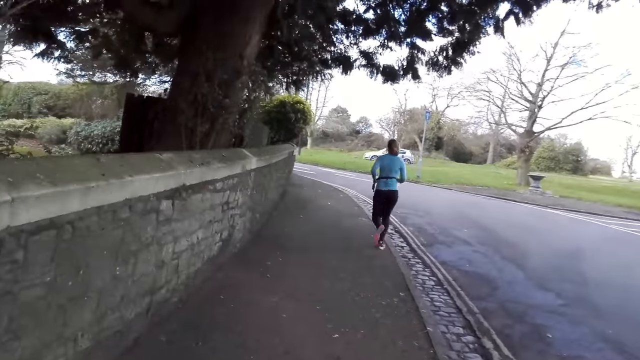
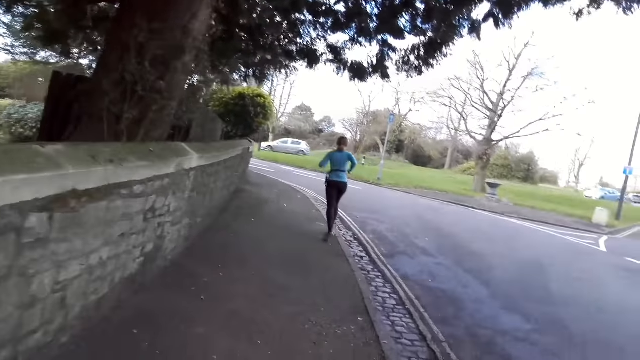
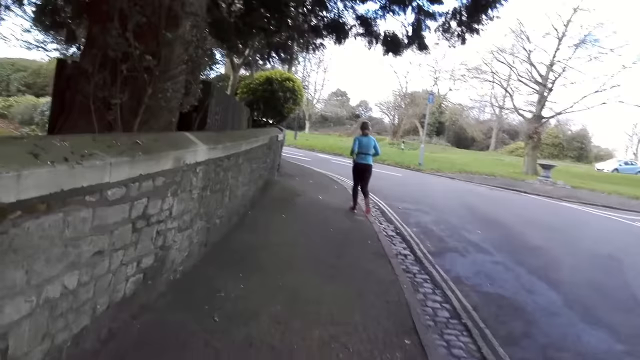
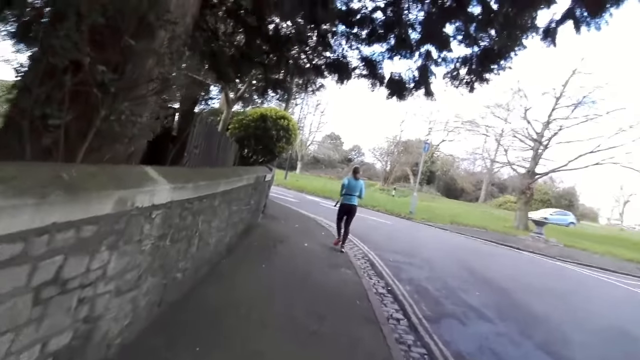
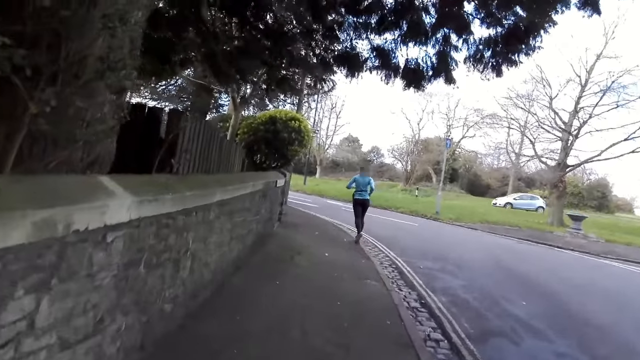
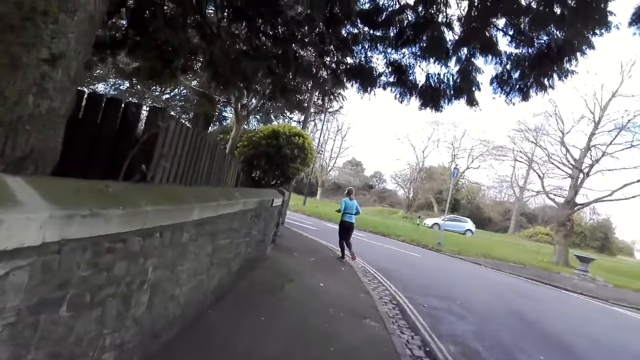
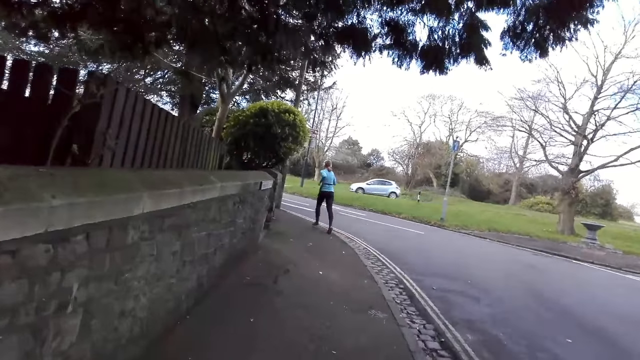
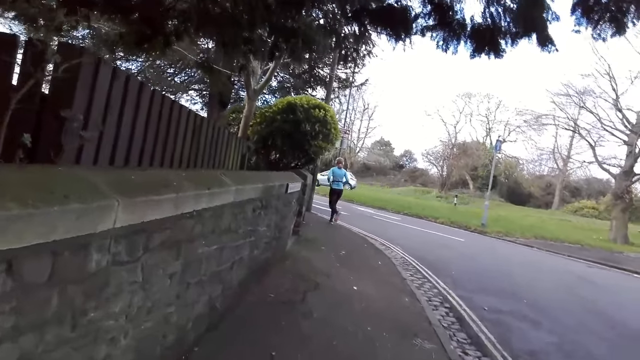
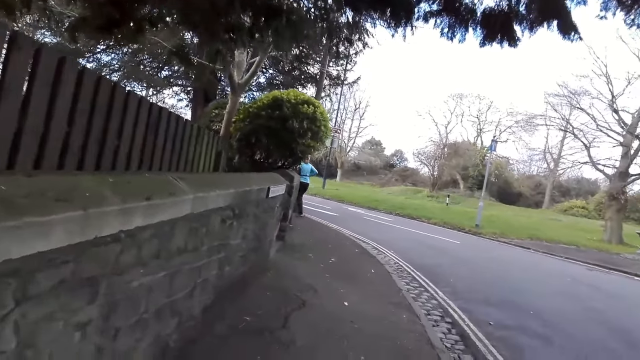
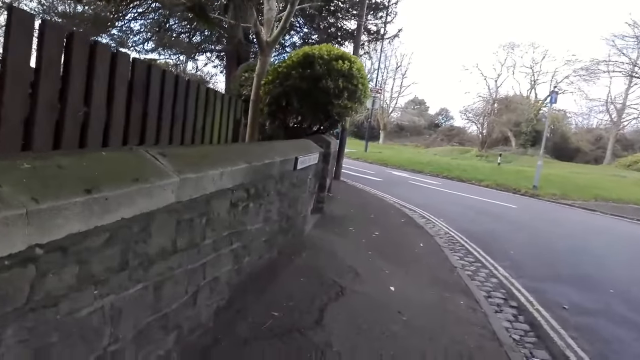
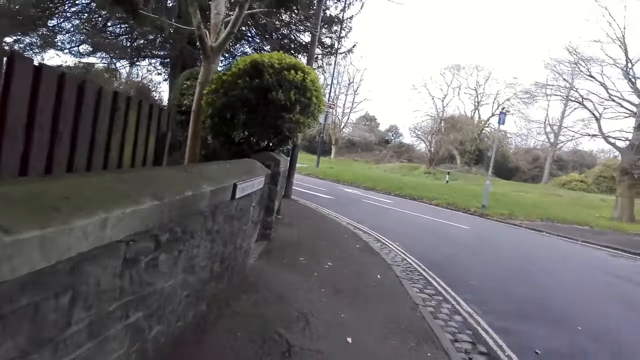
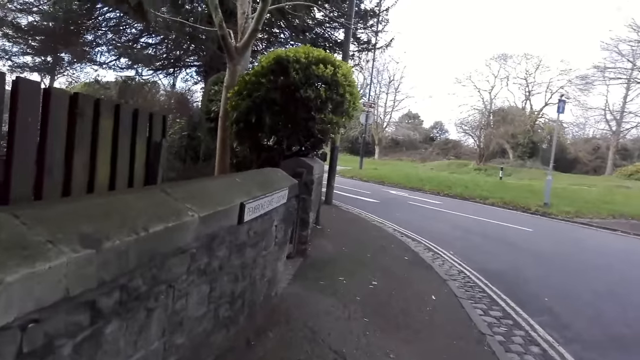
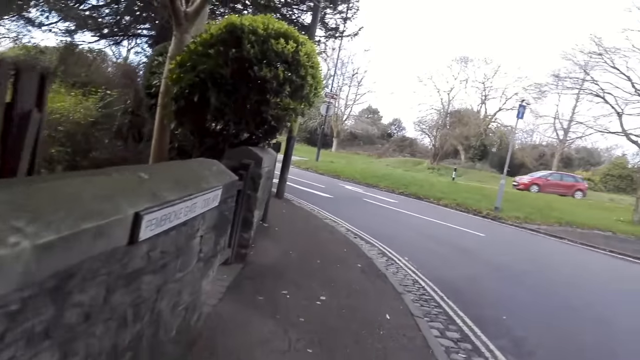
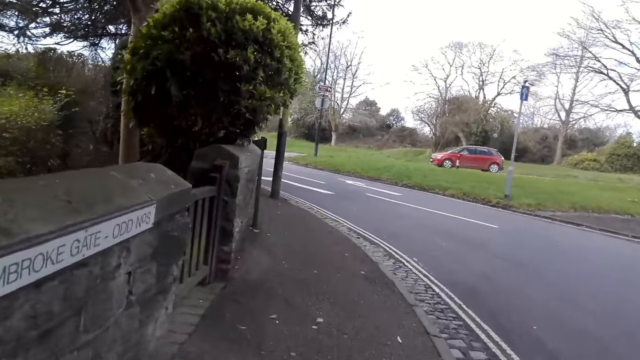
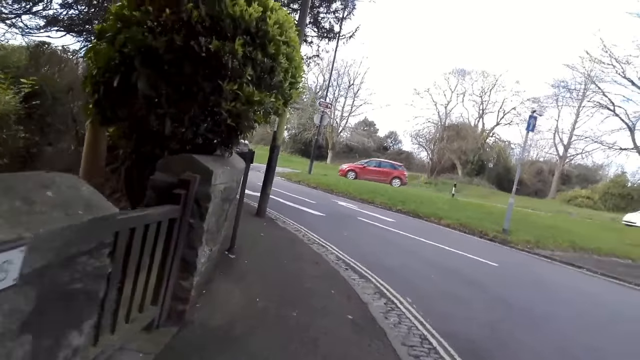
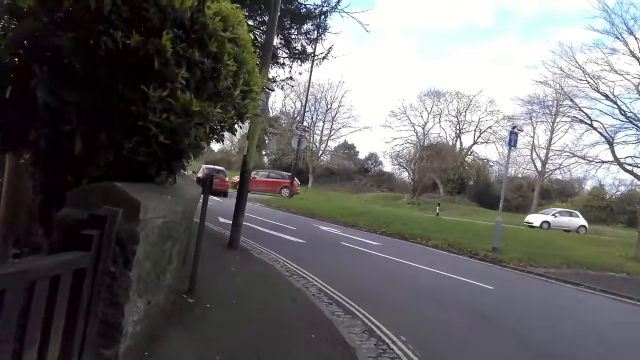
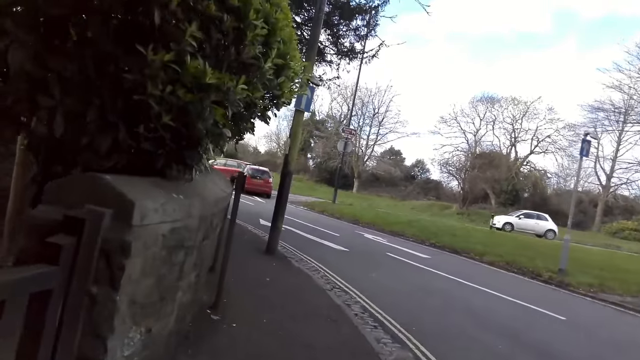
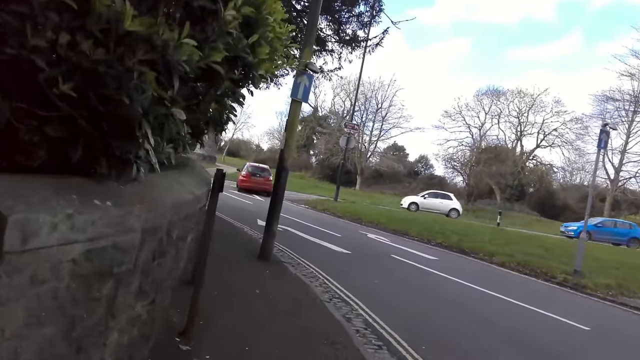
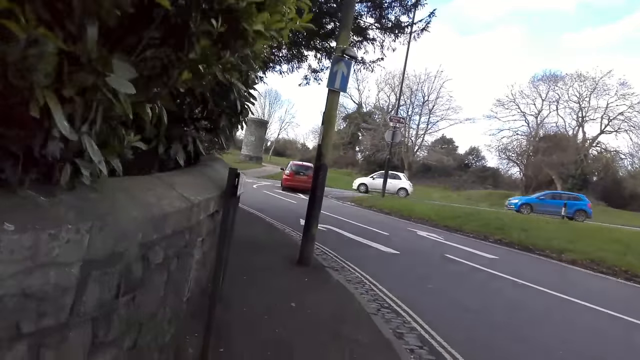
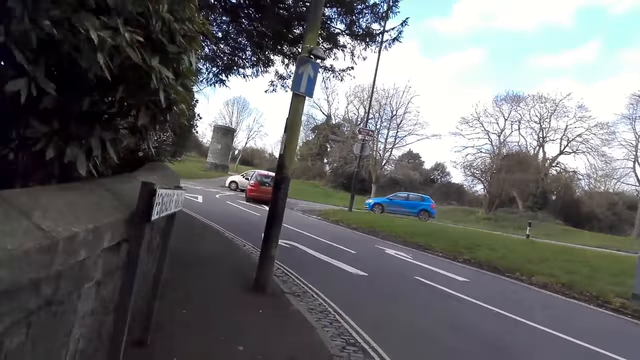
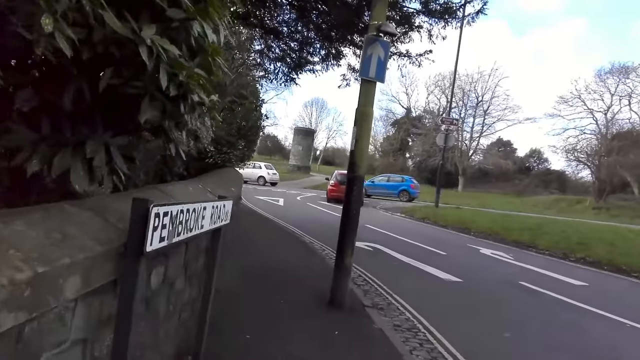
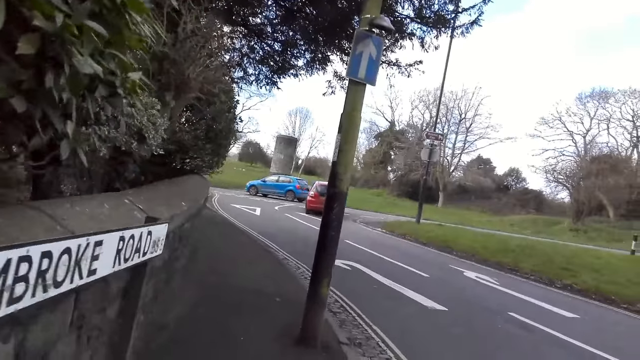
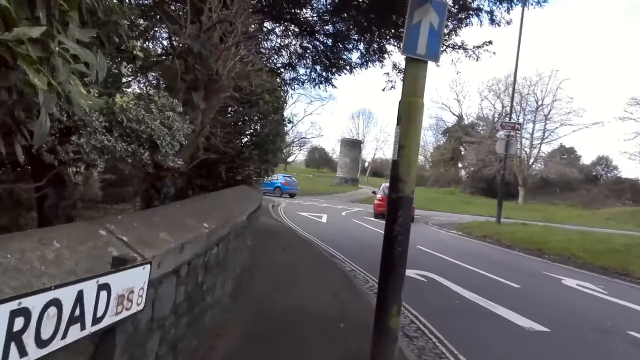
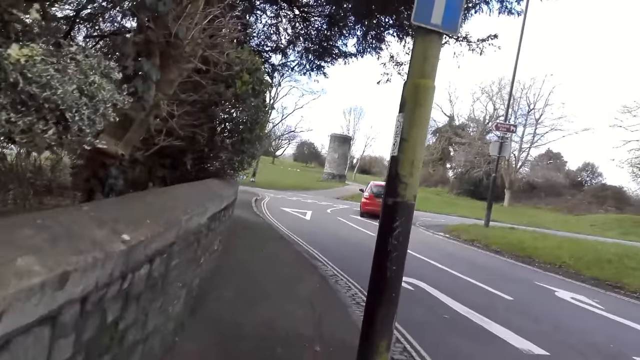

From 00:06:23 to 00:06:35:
The camera wearer turns left at a curve on the road pavement.

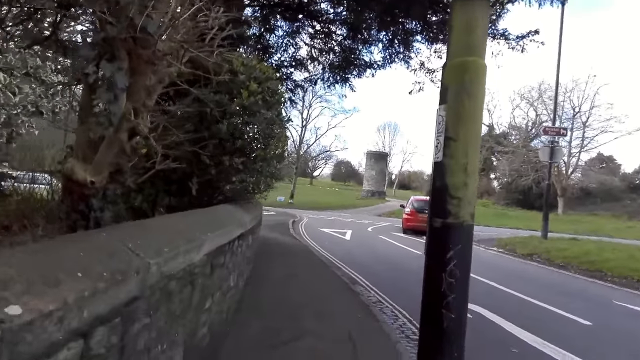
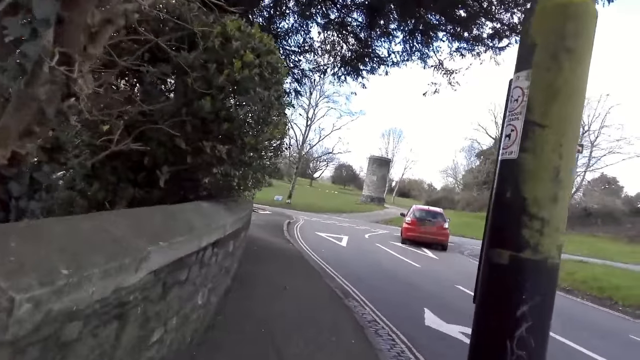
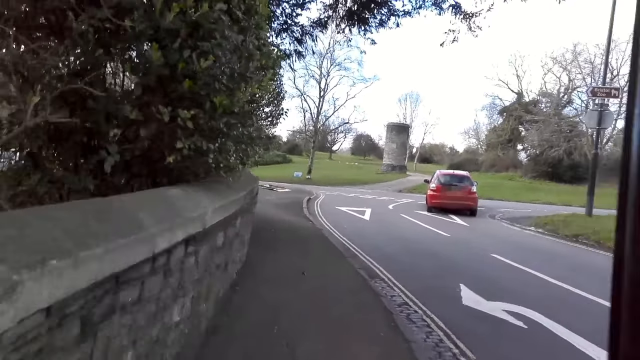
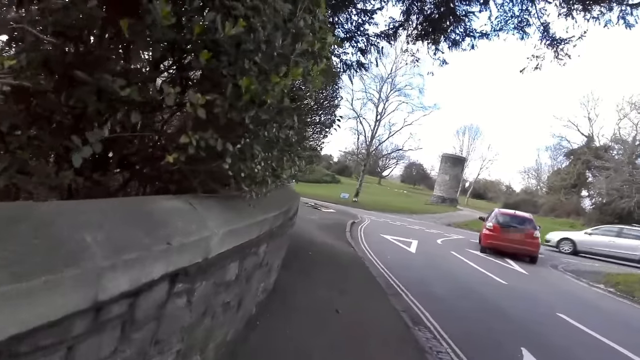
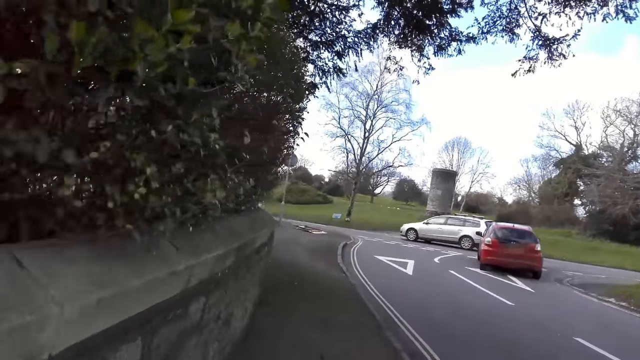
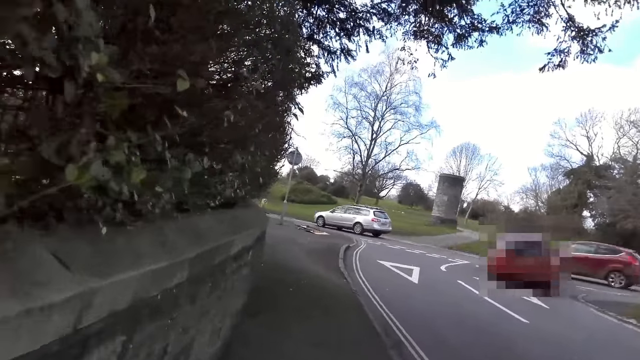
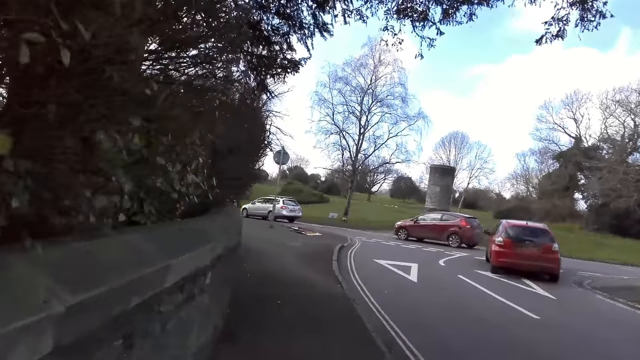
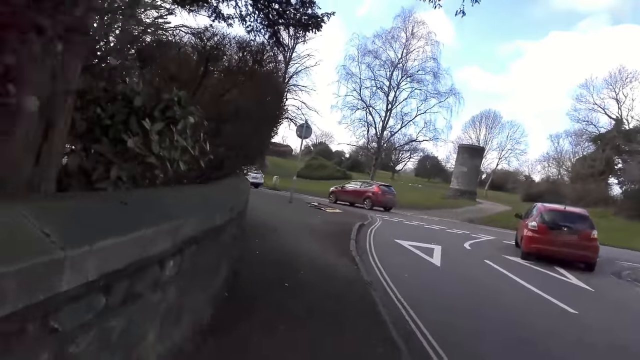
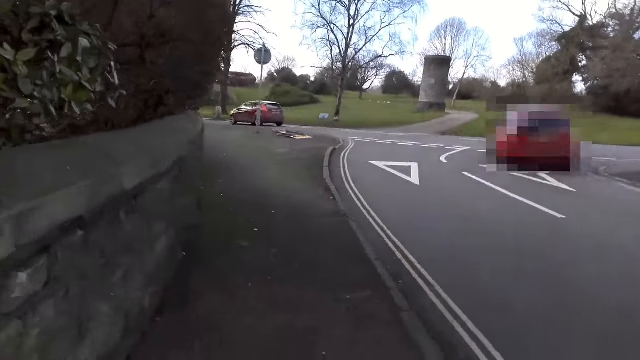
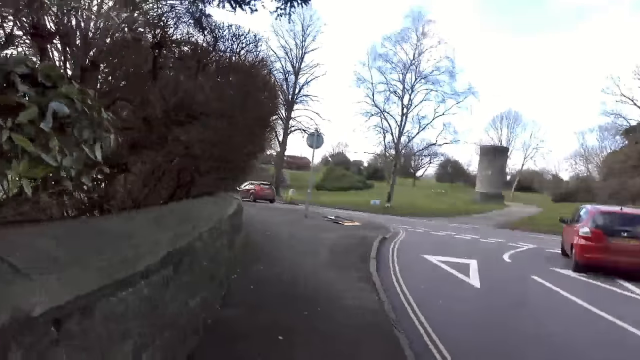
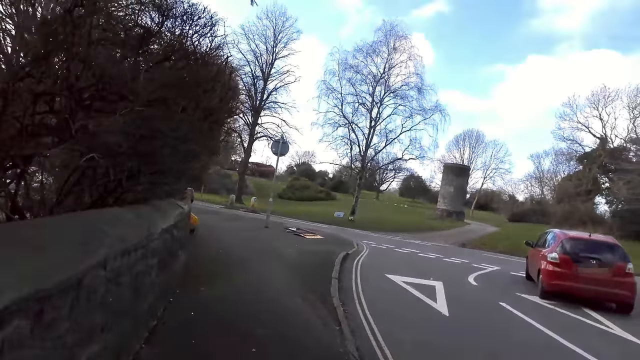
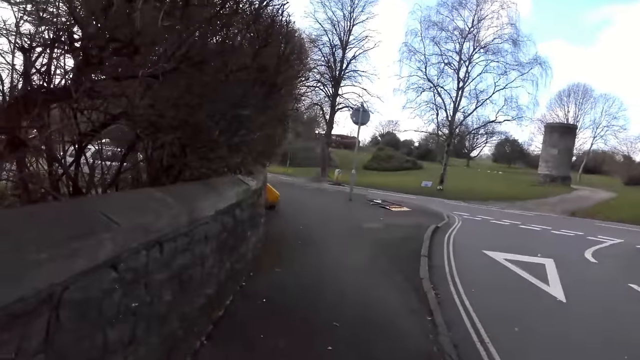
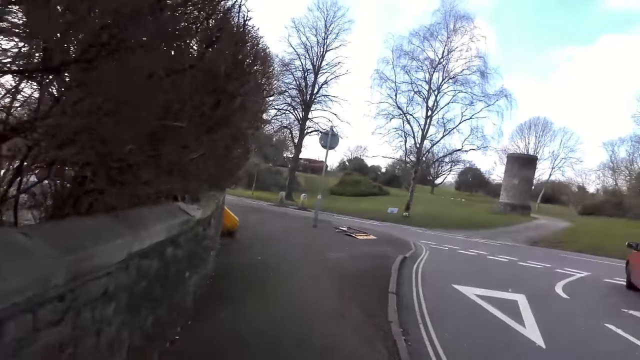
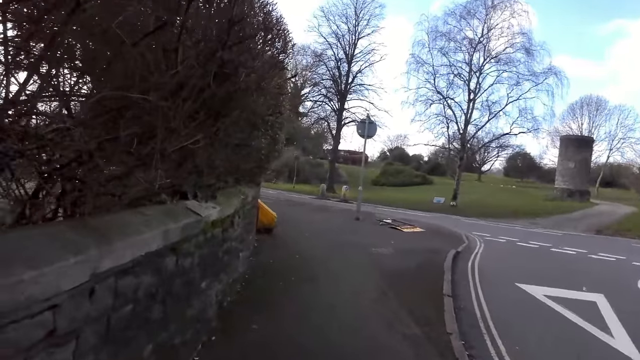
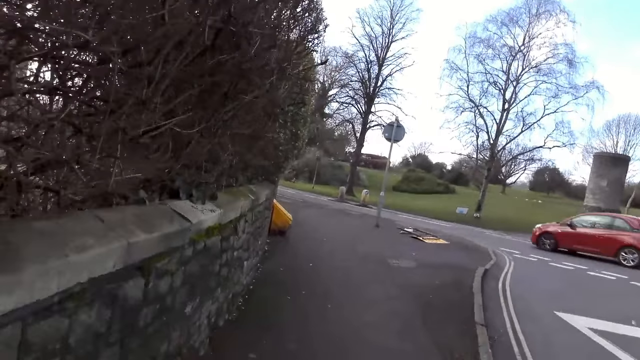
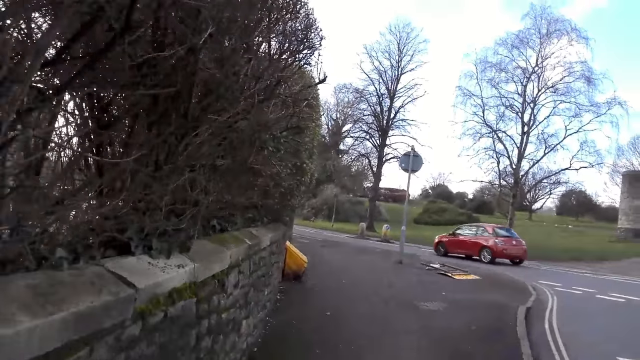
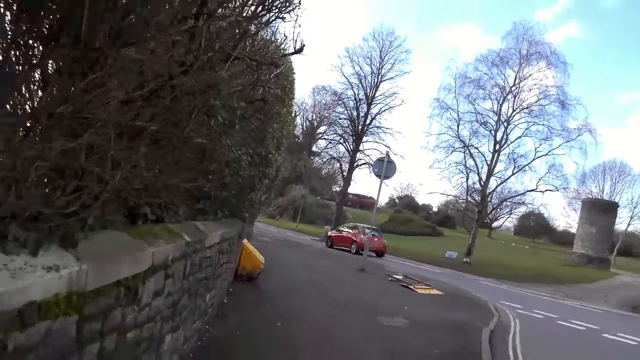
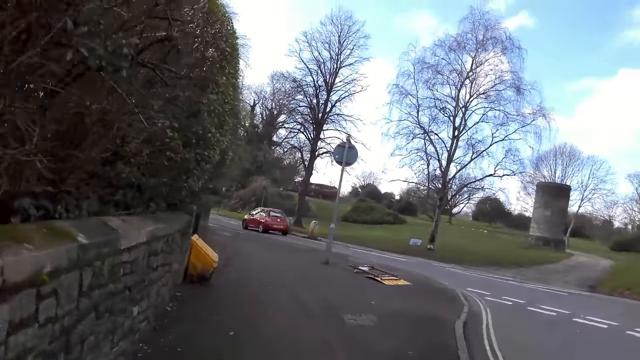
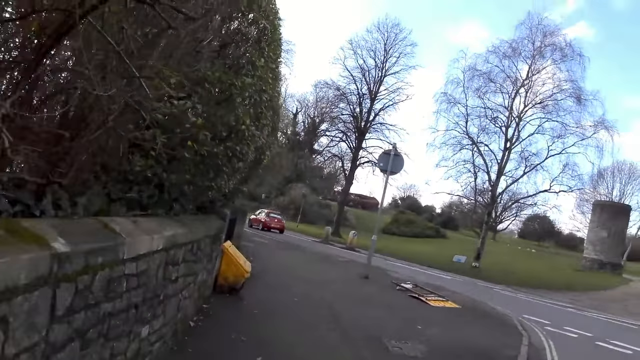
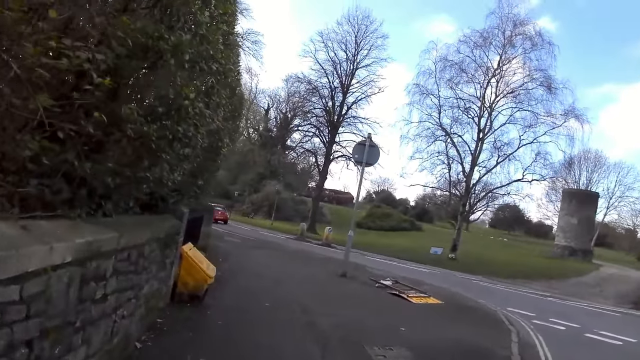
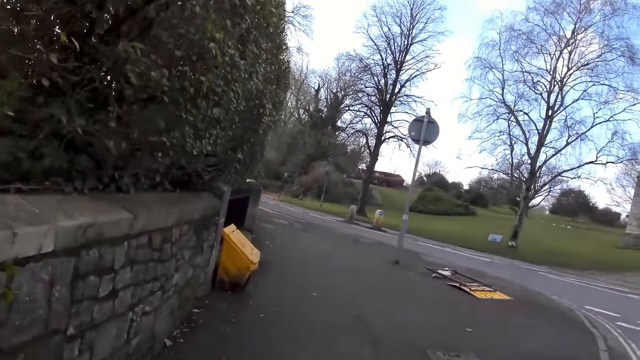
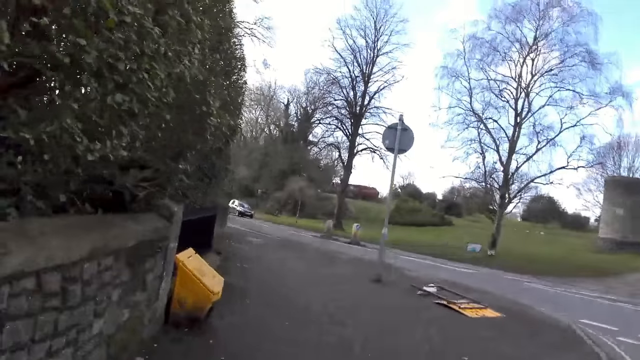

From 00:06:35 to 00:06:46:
The camera wearer walks on the road pavement.
